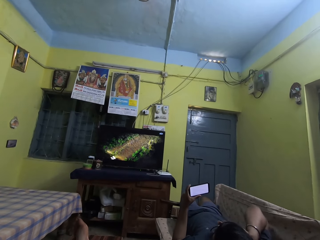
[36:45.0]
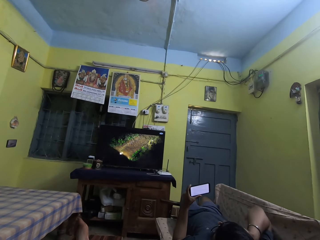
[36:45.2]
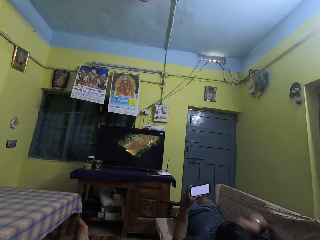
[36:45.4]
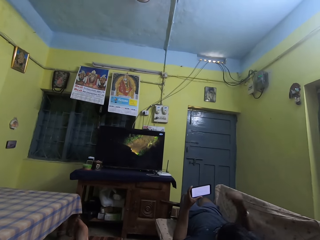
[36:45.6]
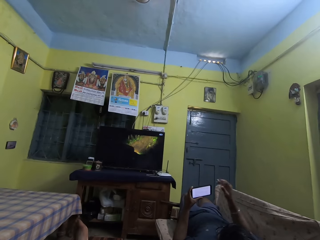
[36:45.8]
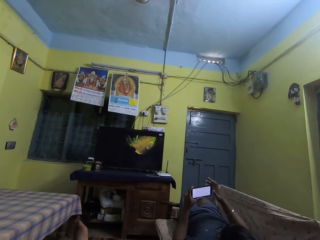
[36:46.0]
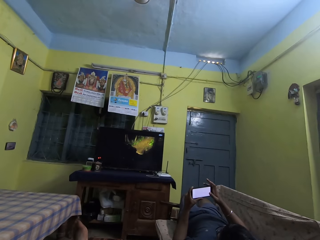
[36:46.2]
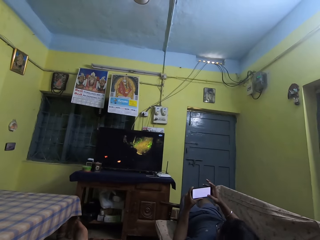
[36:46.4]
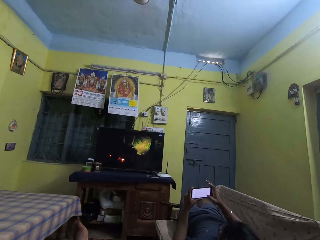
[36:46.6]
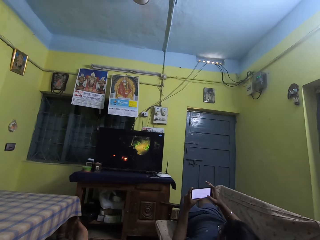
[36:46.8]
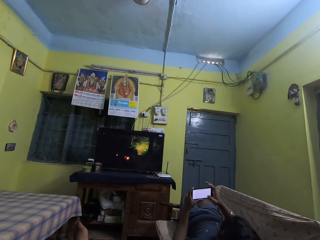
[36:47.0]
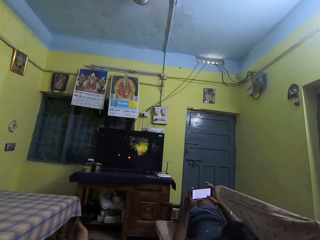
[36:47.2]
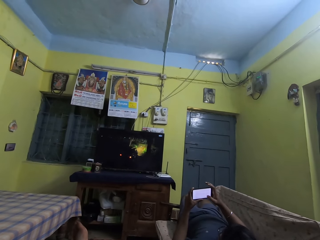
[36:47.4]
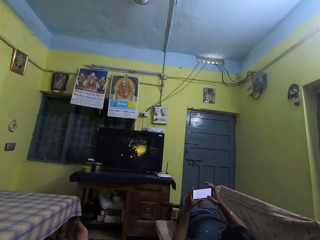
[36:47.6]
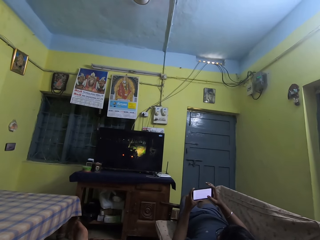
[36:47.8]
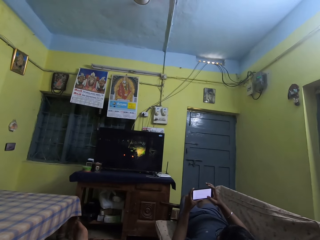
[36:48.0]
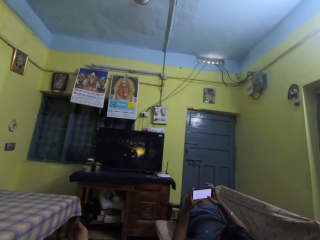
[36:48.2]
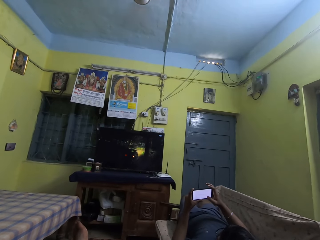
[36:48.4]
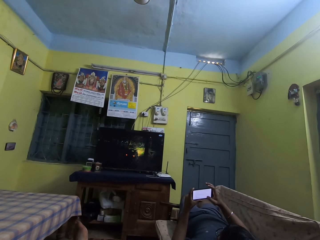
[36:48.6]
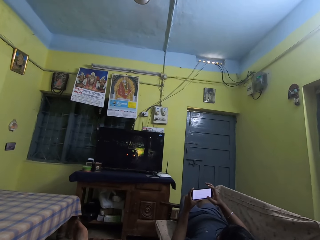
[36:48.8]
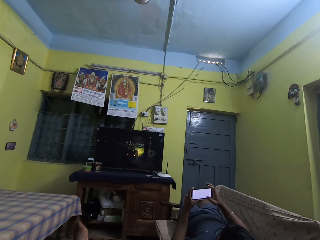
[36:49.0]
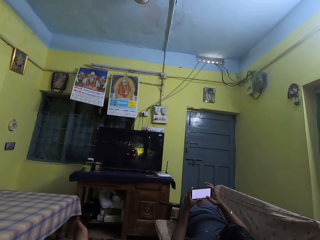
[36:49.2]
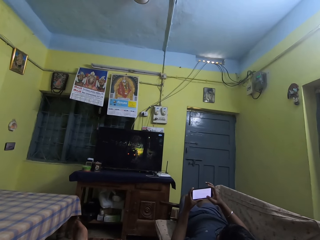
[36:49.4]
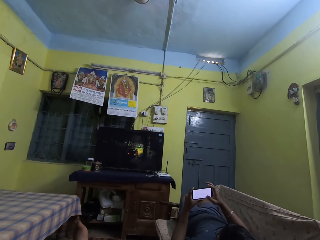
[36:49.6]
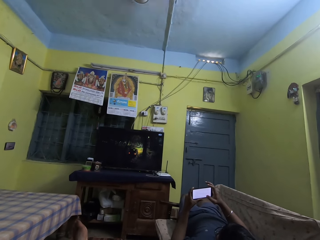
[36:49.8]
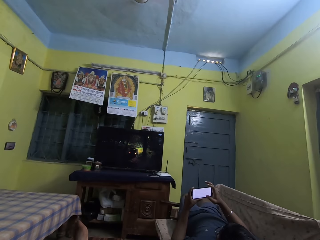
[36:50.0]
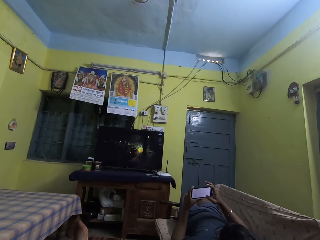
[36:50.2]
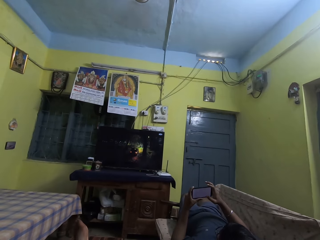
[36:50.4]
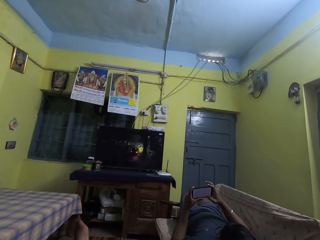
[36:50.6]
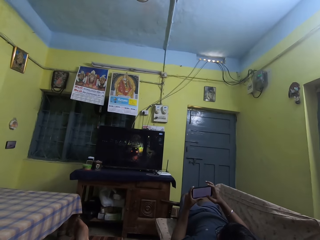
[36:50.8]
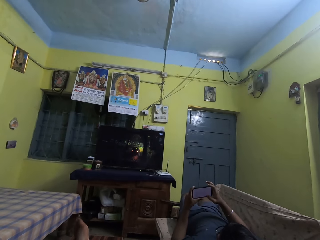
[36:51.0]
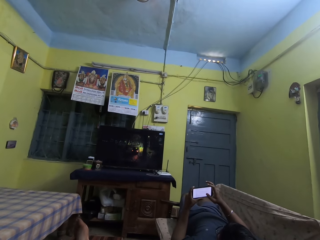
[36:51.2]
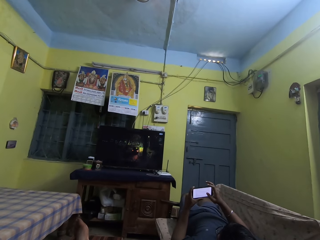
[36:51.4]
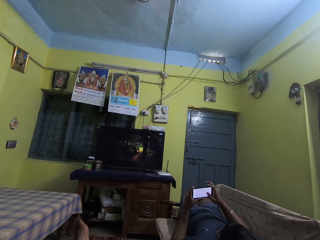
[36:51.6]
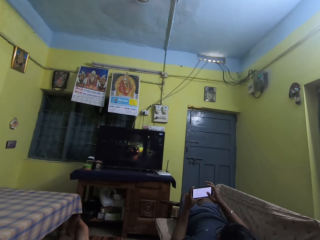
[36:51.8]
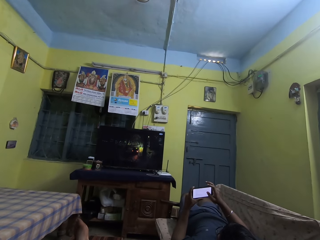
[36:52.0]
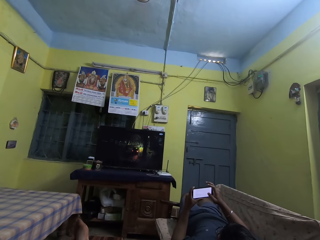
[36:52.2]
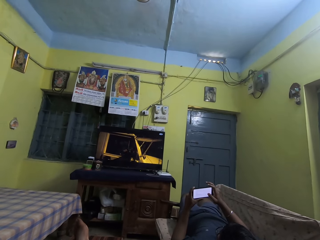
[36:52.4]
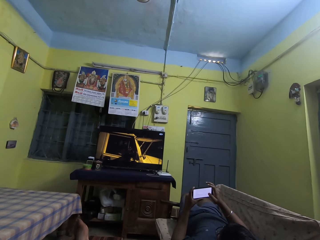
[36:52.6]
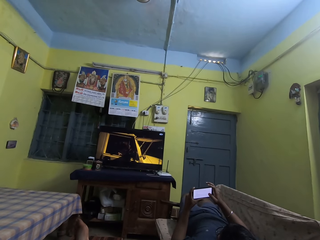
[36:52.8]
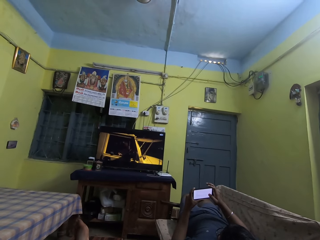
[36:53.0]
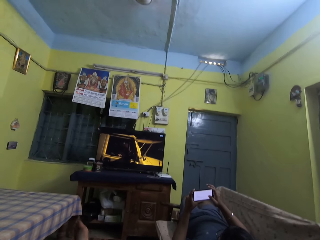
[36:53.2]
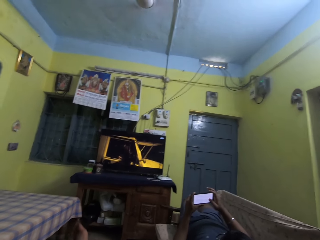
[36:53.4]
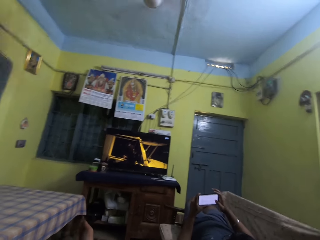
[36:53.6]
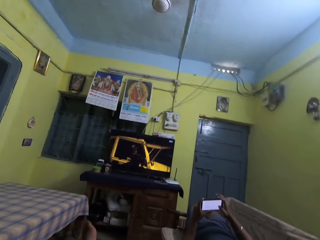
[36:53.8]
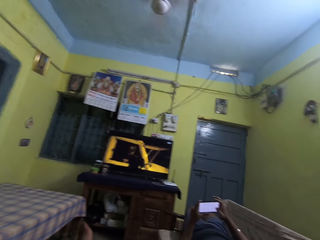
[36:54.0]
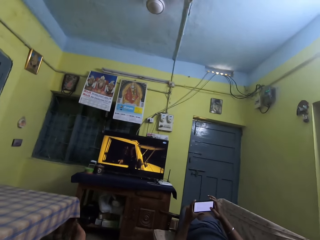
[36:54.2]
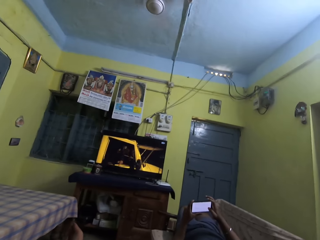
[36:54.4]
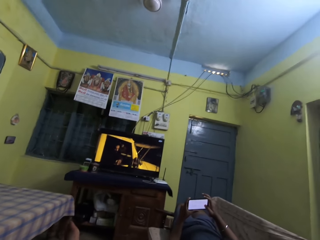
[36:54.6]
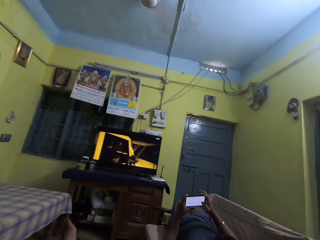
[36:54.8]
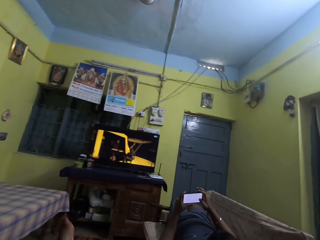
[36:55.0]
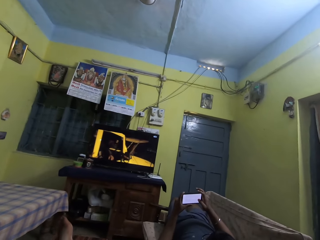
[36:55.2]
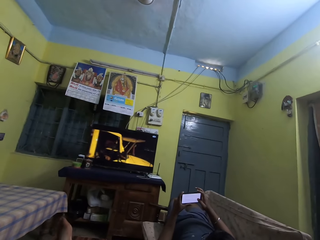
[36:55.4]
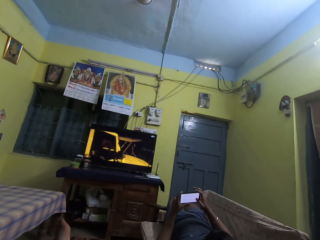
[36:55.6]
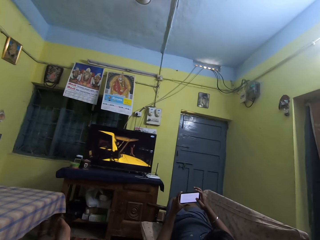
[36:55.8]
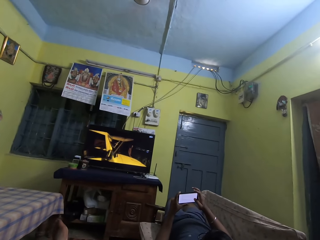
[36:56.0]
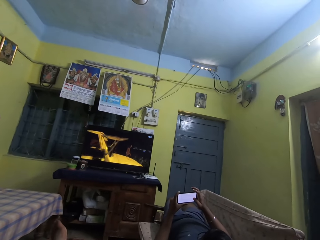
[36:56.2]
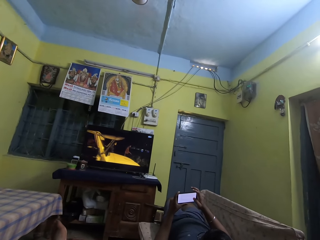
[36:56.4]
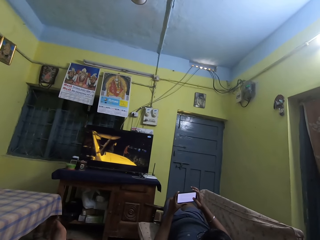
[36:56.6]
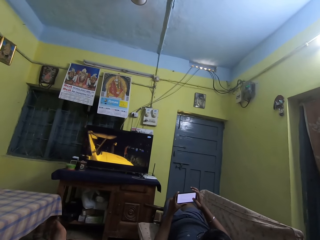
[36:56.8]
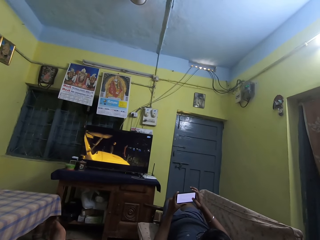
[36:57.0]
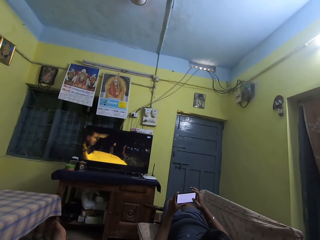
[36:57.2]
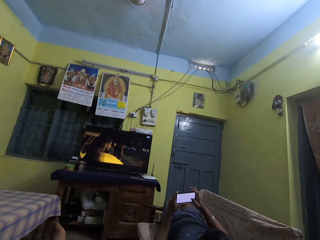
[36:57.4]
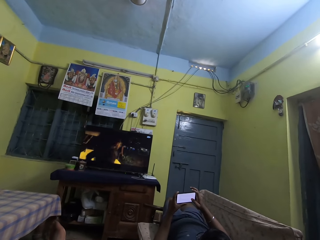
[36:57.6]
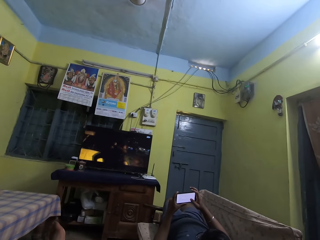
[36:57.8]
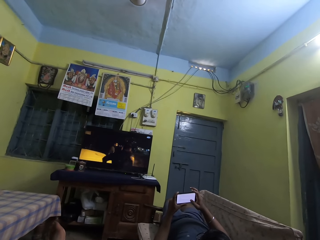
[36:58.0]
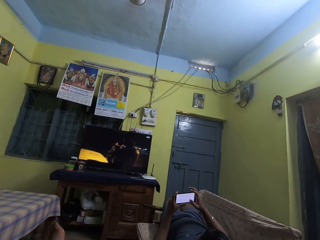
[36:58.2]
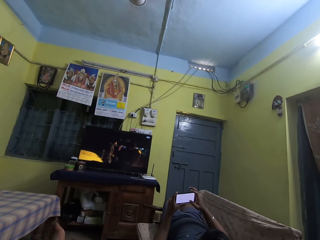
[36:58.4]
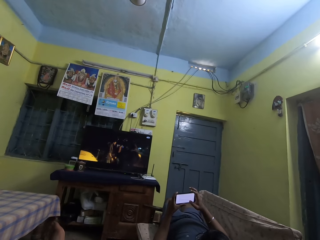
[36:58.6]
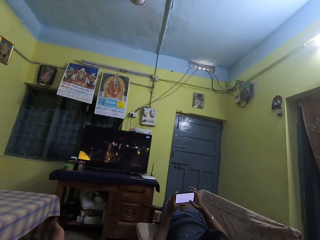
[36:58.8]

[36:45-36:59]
The man holds the phone with both hands. He operates the phone with his right hand. The camera wearer touches a camera on her head with her left hand.

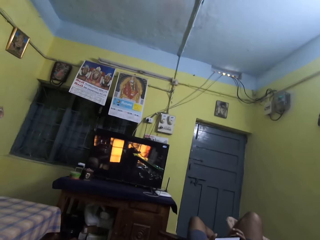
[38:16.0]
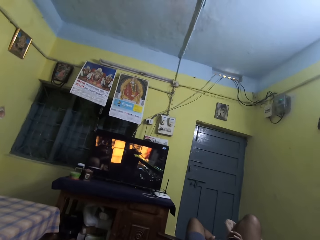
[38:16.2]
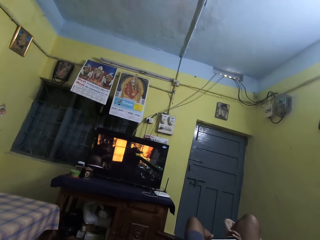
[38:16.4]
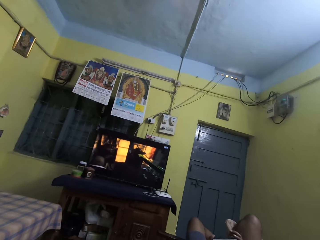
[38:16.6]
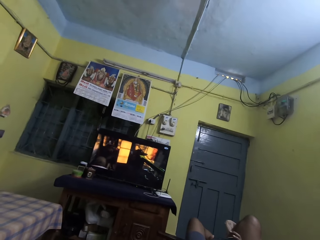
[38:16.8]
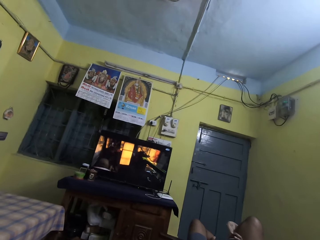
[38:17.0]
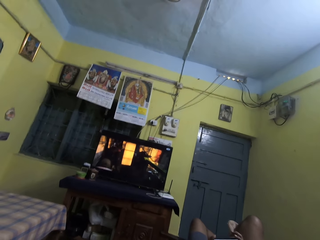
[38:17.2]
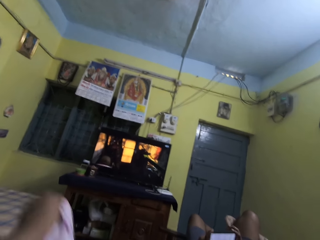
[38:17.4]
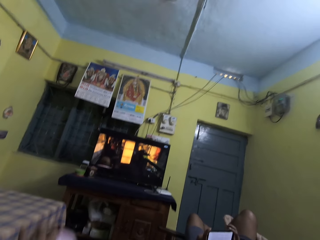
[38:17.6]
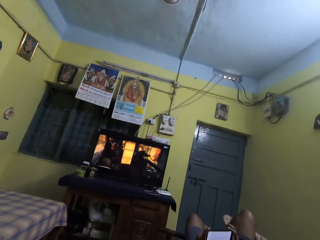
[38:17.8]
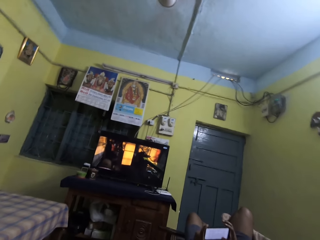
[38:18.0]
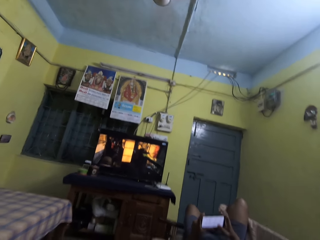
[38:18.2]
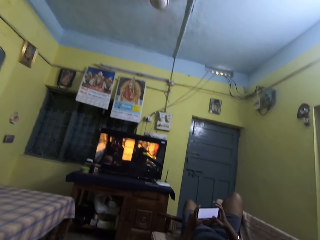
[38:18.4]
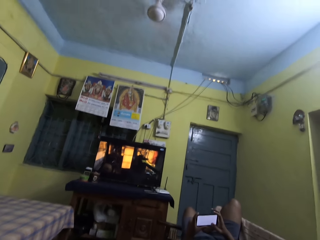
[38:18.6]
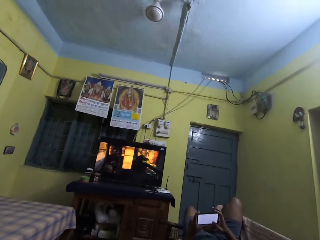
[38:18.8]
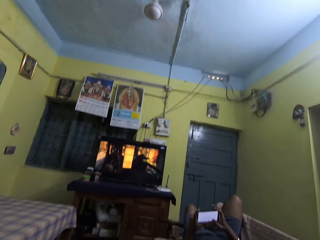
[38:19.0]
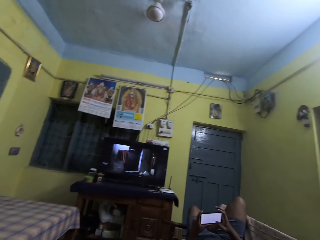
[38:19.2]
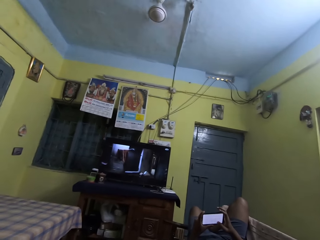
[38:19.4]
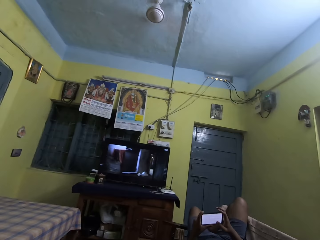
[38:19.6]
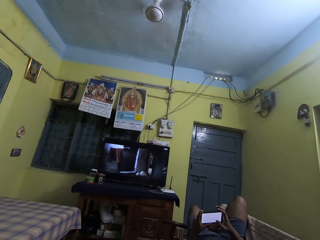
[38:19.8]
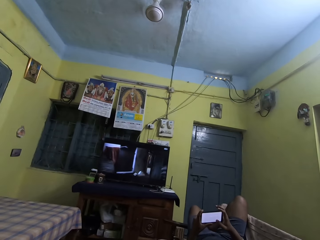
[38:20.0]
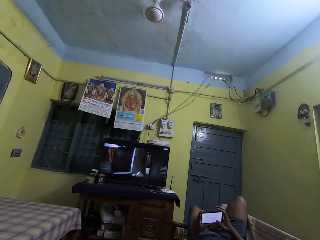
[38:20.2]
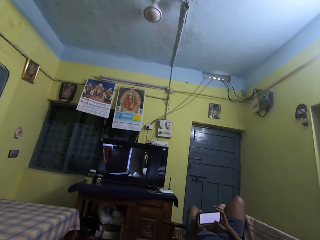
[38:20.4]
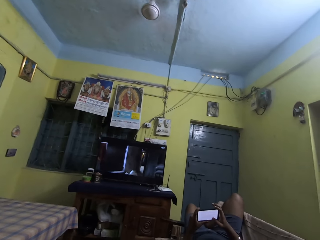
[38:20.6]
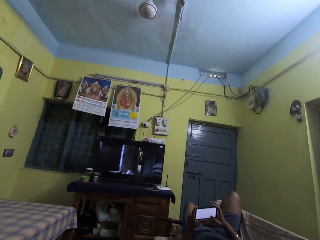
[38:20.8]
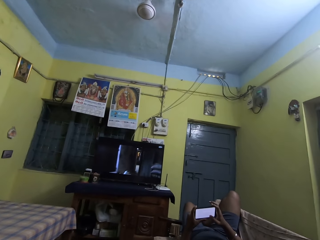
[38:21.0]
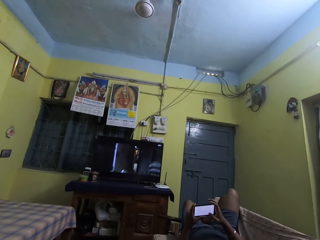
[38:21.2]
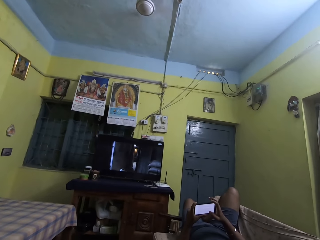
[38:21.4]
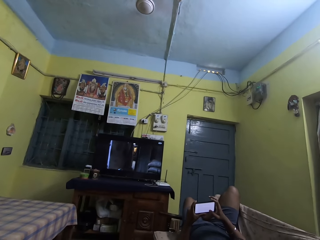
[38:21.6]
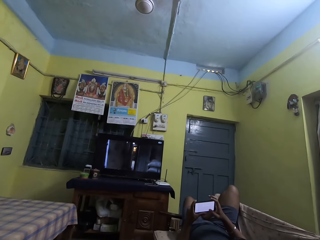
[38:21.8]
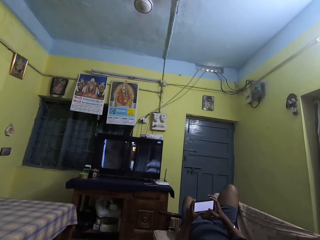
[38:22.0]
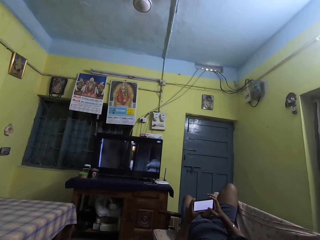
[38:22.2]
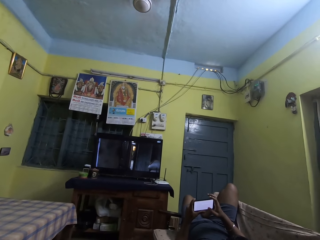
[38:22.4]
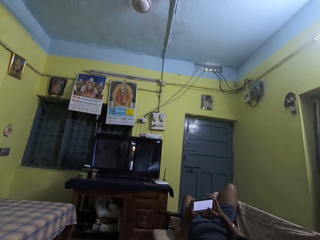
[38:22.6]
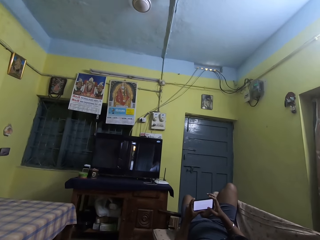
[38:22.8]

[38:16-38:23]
The camera wearer adjusts a piece of cloth on her body with her left hand.
